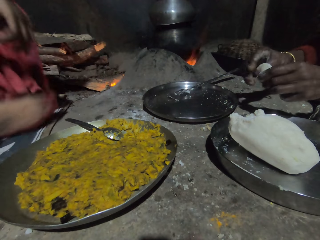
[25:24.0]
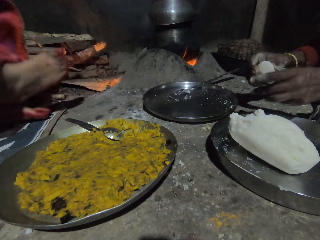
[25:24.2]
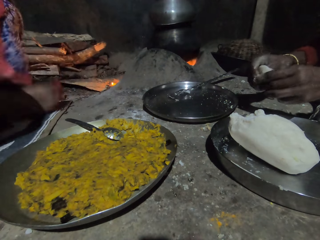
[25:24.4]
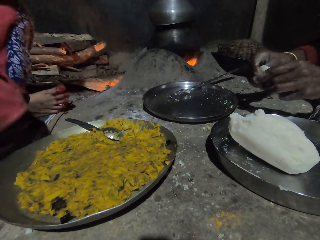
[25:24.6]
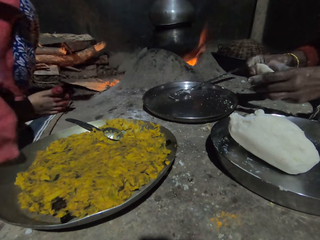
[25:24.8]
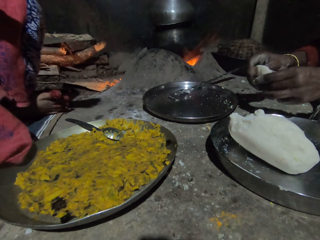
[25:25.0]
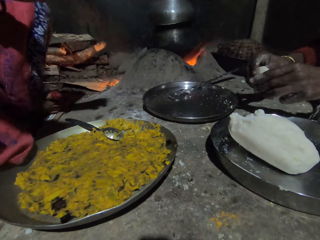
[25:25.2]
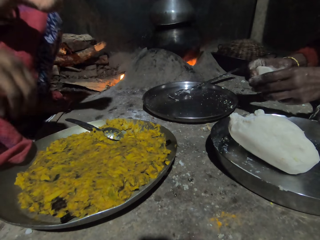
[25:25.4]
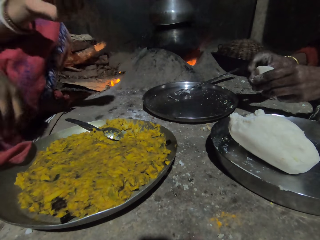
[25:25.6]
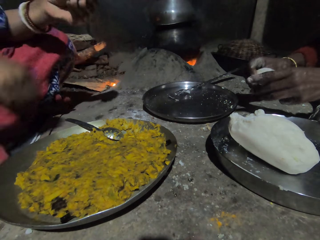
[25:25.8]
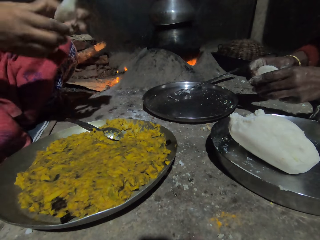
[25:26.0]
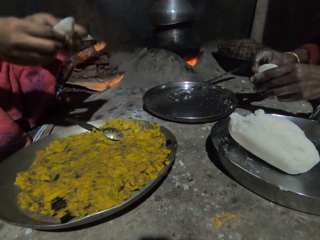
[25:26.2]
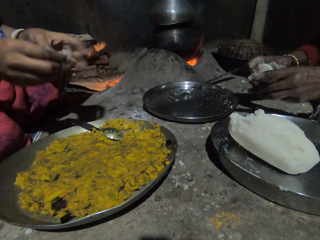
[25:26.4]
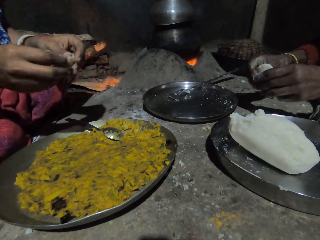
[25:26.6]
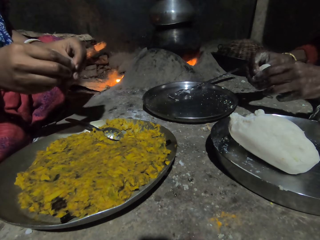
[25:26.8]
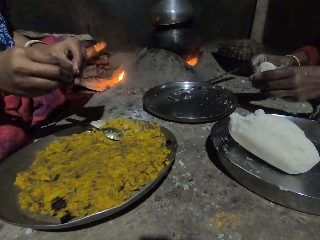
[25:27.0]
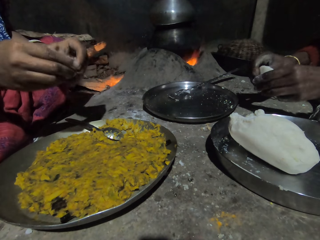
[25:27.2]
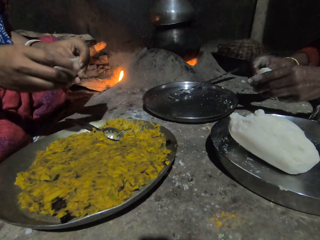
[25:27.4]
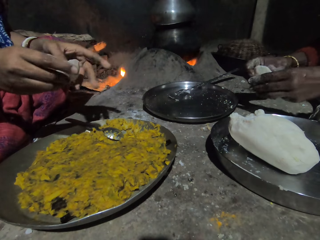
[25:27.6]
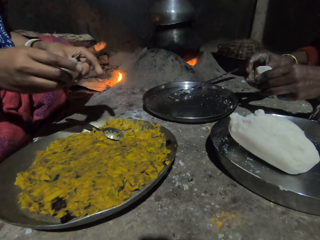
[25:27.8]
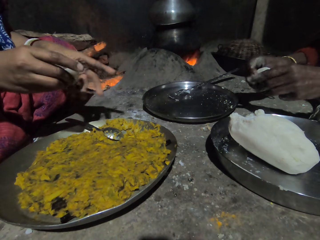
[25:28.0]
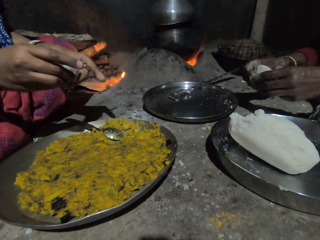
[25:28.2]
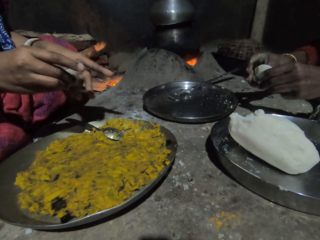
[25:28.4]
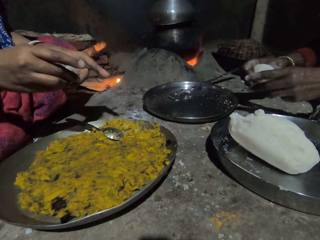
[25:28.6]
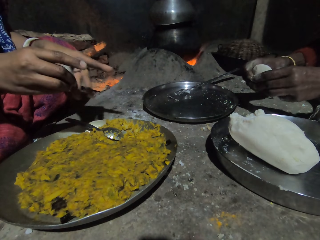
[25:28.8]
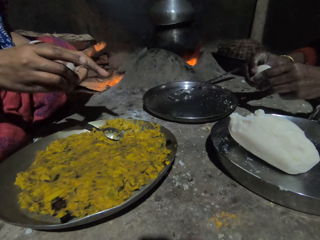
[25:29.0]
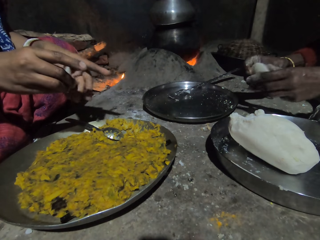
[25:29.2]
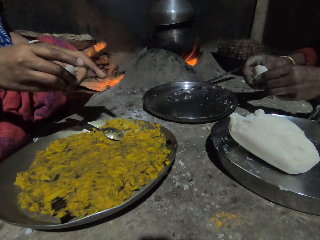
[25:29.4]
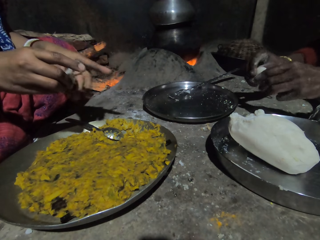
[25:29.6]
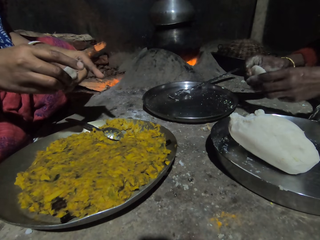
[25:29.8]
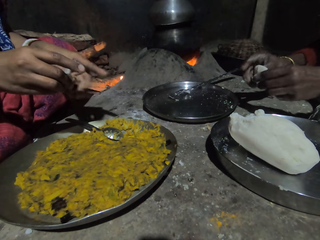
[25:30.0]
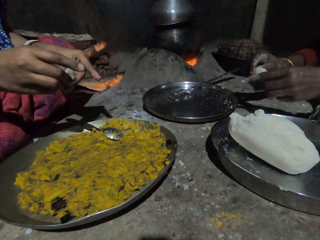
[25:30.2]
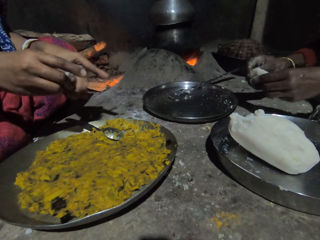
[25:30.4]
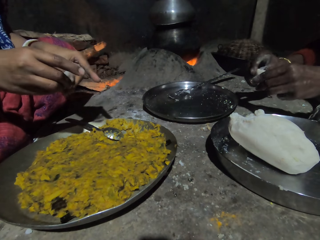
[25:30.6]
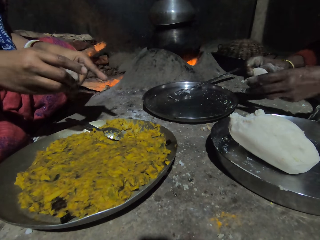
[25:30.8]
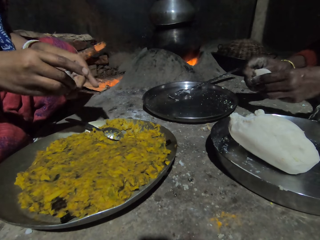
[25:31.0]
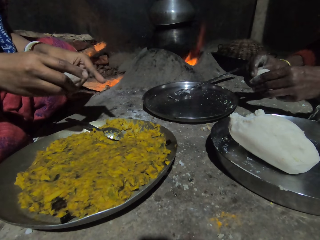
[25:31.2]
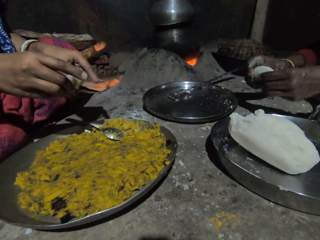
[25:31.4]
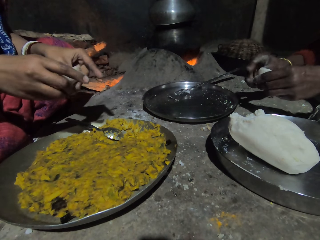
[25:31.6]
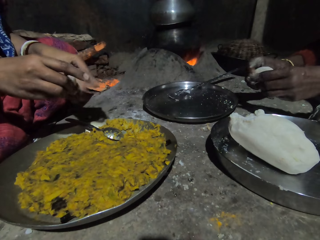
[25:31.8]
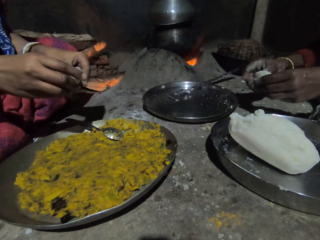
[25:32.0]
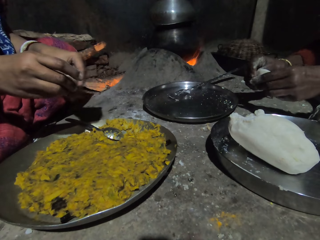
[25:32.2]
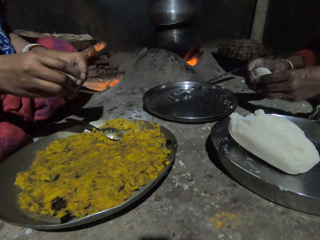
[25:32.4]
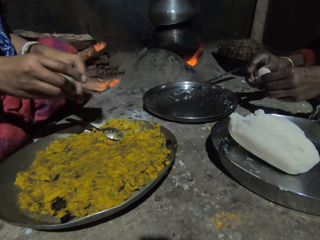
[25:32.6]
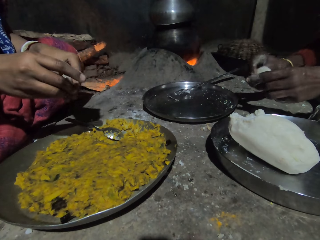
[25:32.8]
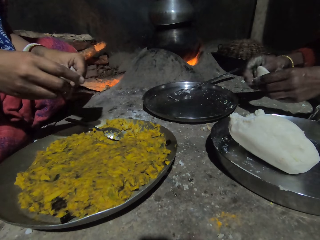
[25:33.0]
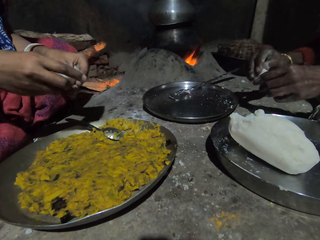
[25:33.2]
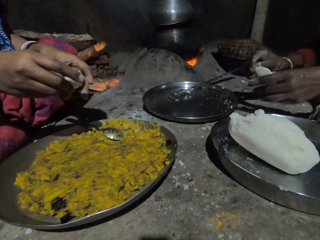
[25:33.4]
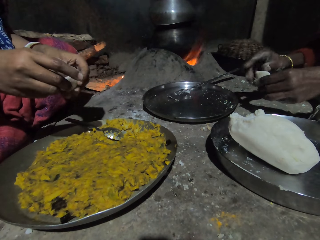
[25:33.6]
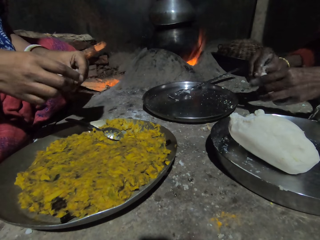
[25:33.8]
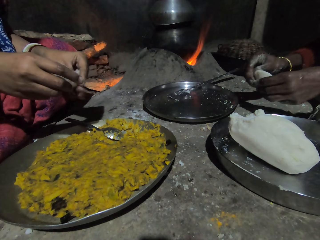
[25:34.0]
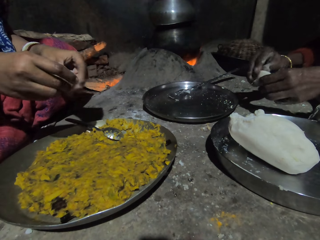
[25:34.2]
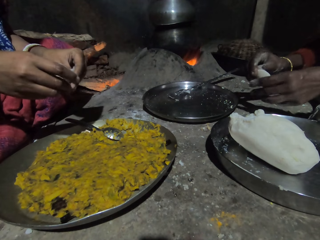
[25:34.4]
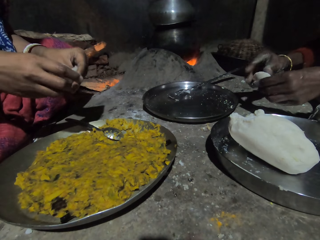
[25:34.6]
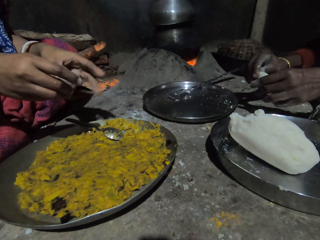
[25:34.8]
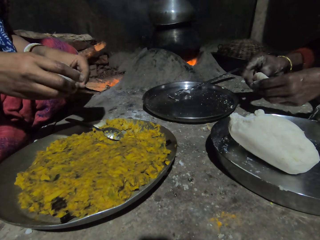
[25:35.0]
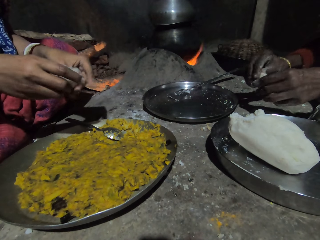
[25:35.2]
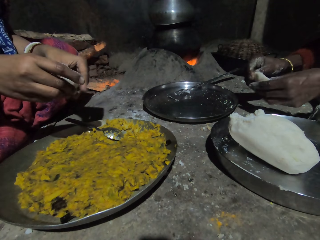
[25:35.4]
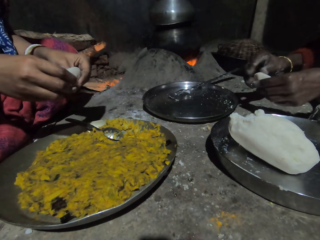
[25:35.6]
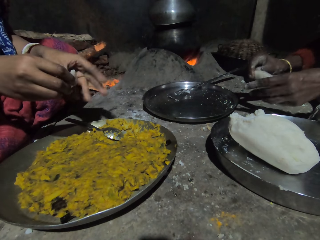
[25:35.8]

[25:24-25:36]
The camera wearer sits on the floor. They press the piece of ugali. The woman molds the dough in the hand.

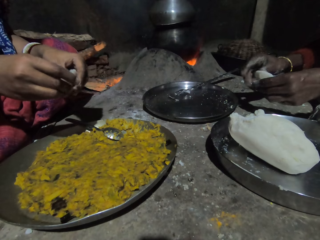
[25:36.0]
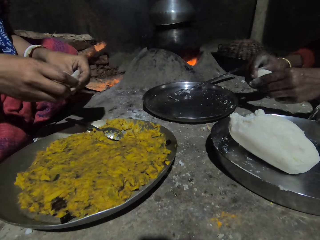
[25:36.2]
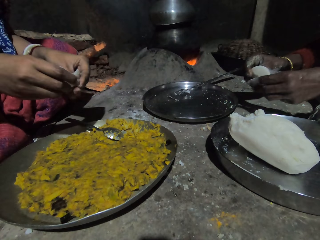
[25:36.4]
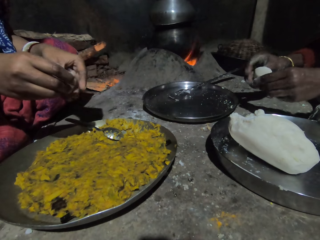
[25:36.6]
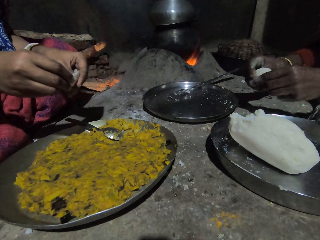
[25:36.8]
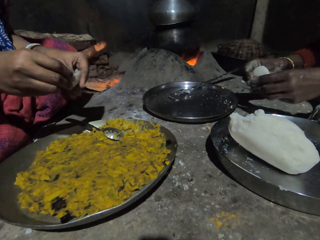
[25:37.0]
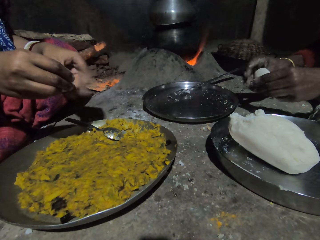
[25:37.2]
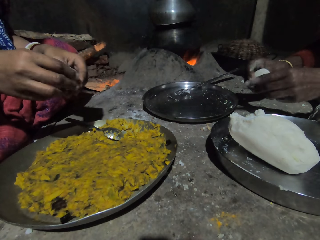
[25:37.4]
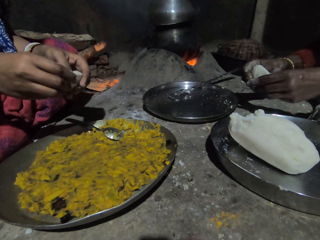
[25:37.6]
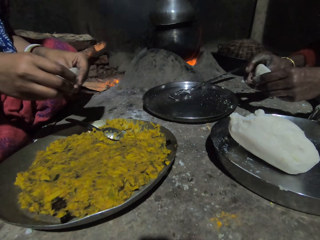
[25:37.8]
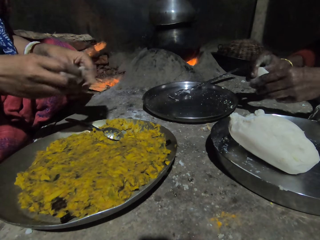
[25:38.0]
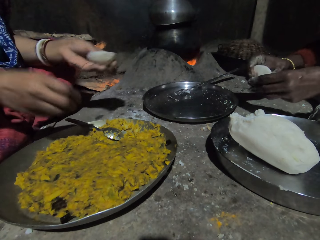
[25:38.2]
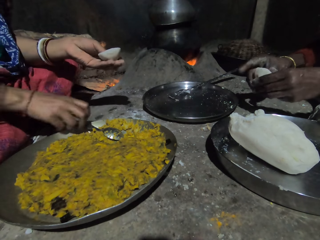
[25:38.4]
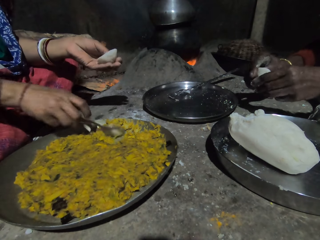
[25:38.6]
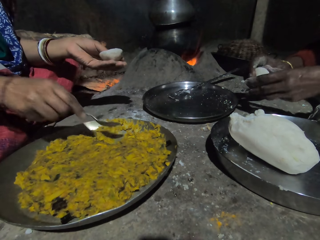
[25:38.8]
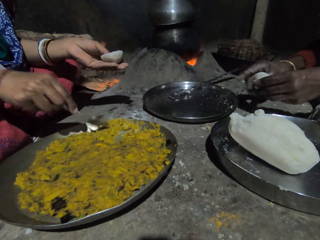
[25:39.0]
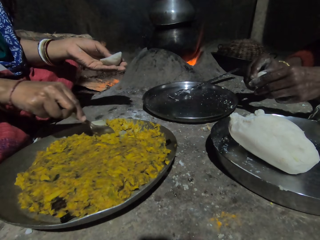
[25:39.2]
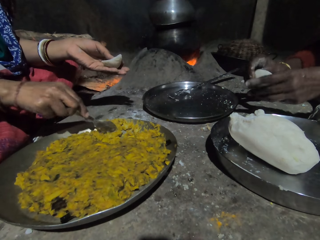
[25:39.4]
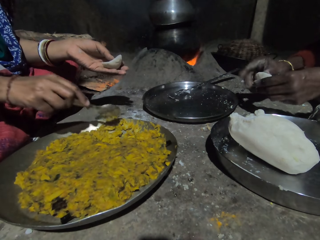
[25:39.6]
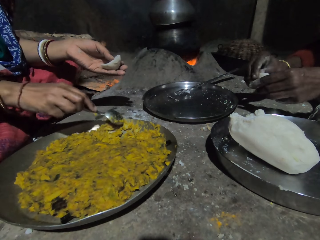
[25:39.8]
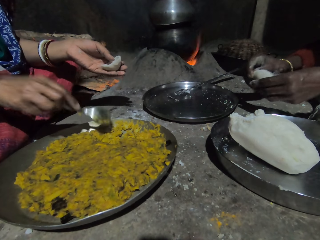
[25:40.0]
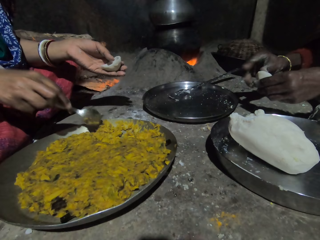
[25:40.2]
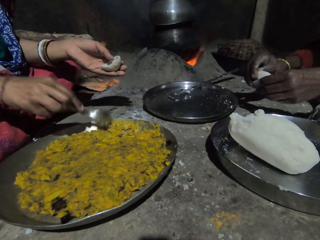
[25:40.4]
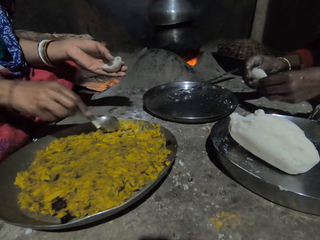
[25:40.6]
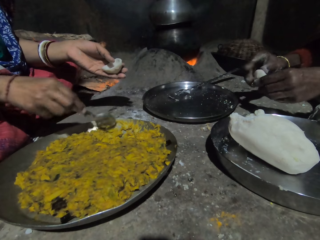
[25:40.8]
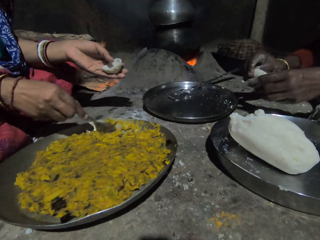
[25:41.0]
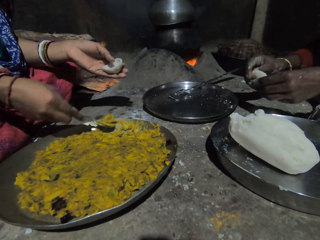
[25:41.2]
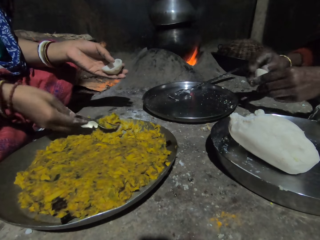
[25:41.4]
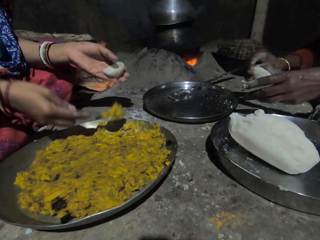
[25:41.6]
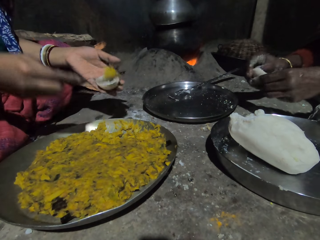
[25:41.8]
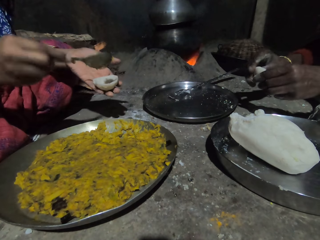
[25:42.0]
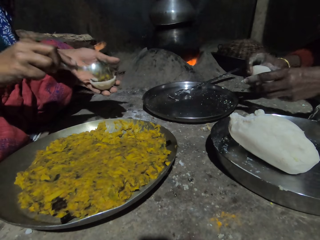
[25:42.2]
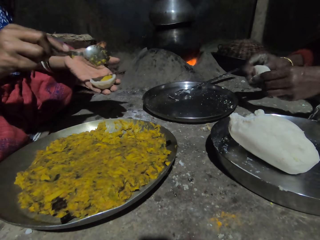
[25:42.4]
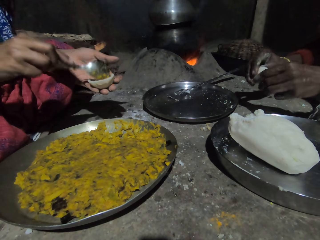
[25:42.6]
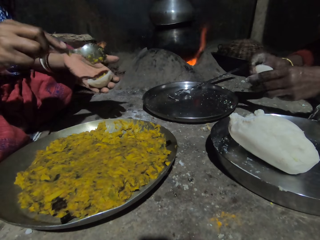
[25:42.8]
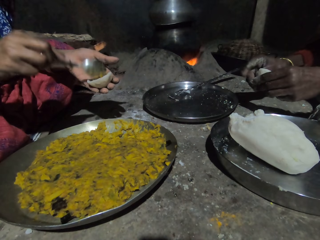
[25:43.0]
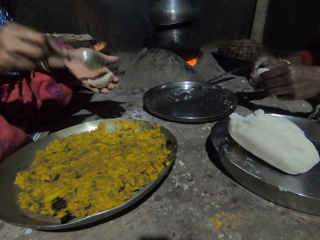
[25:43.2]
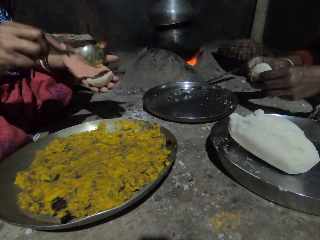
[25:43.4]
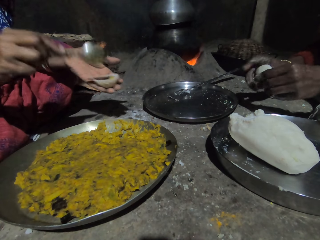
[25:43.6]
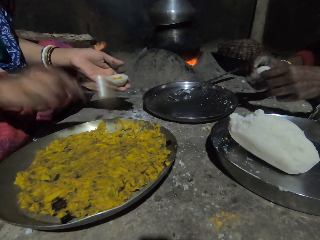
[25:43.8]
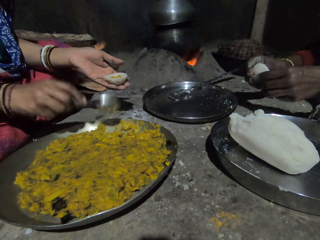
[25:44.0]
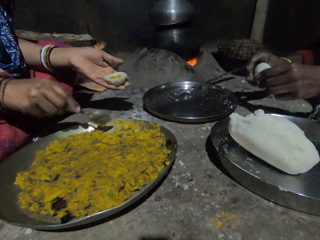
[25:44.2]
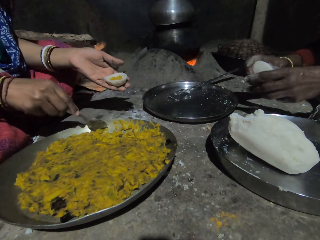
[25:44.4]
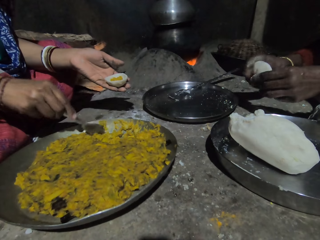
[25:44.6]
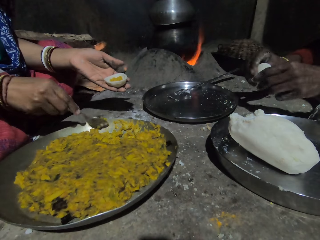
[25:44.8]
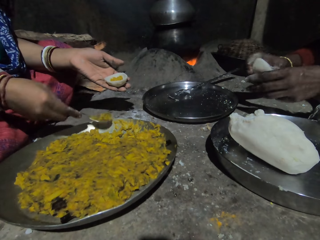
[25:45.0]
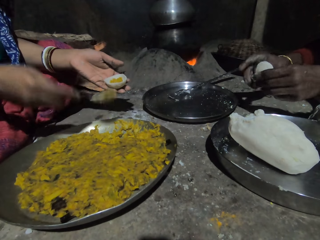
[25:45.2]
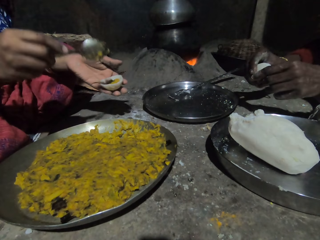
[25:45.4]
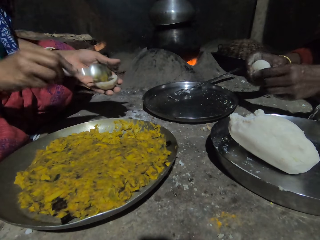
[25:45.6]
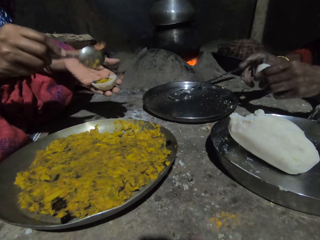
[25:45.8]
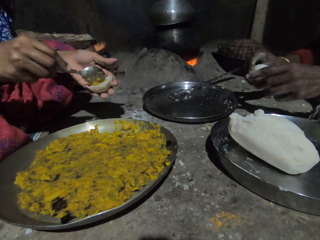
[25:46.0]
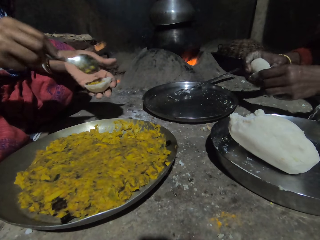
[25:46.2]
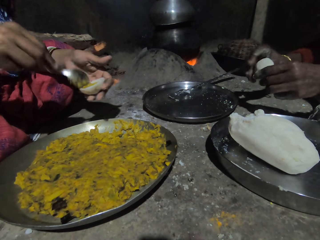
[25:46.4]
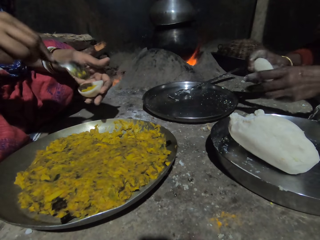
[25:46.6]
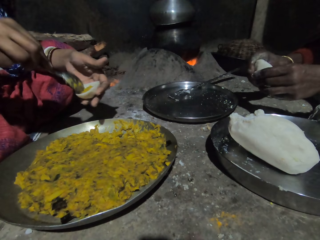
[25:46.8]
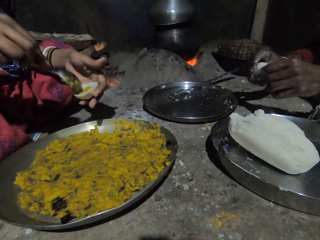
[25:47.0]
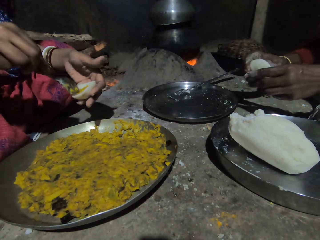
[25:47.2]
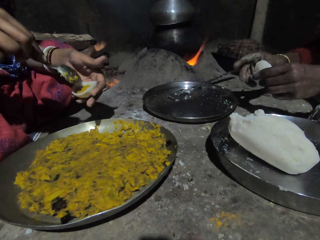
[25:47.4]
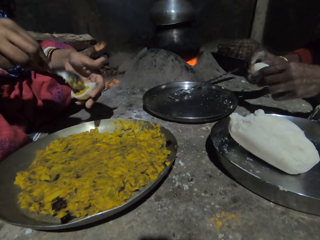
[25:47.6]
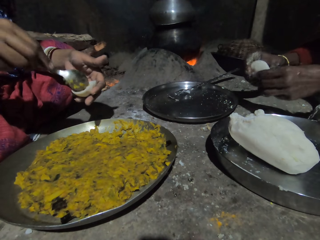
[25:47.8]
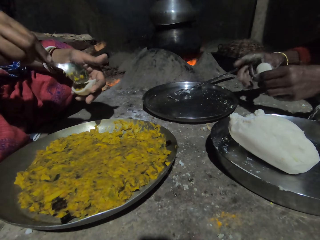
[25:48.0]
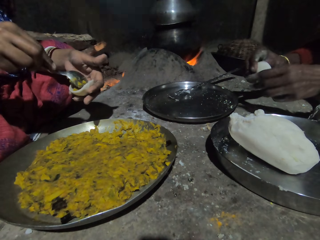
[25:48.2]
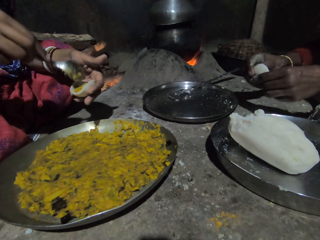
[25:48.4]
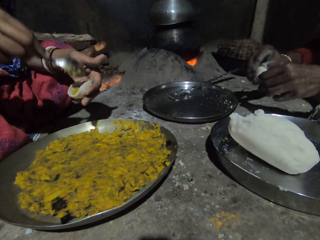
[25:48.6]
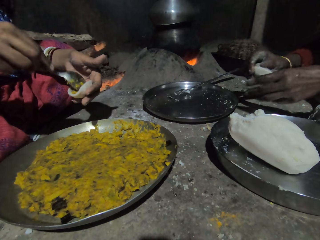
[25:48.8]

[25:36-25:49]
The camera wearer holds the piece of ugali with the left hand. They pick up the spoon. The woman picks up the spoon. The camera wearer scoops the mixer. The woman scoops food in the tray. The camera wearer puts the mixer on the piece of ugali. The woman fills the dough with food. The camera wearer hits the spoon on the tray. The woman scoops food in the tray. The camera wearer scoops the mixer. The woman fills the dough with food. The camera wearer spreads the mixer on the piece of ugali.
